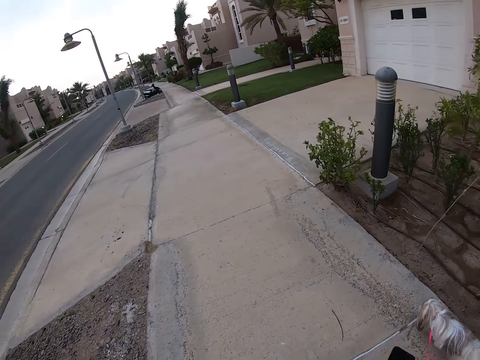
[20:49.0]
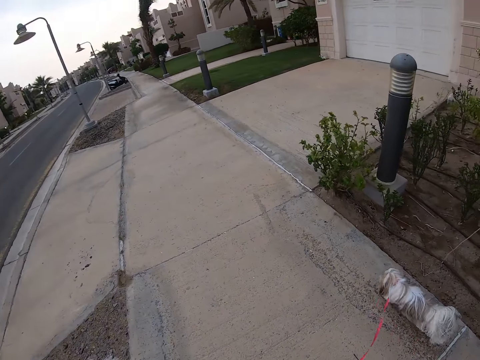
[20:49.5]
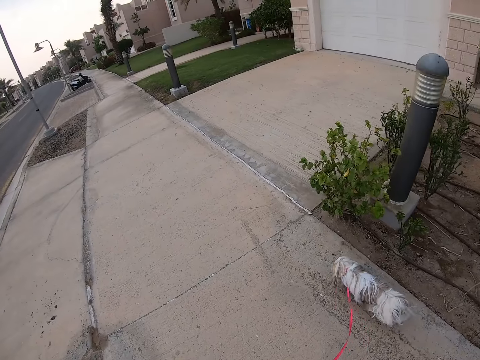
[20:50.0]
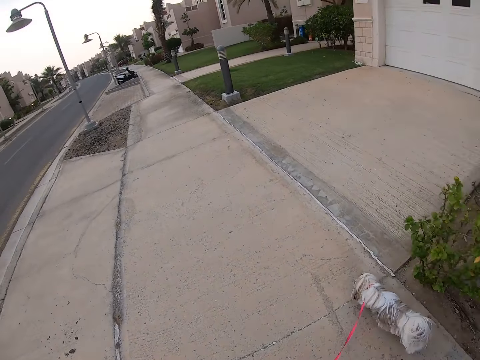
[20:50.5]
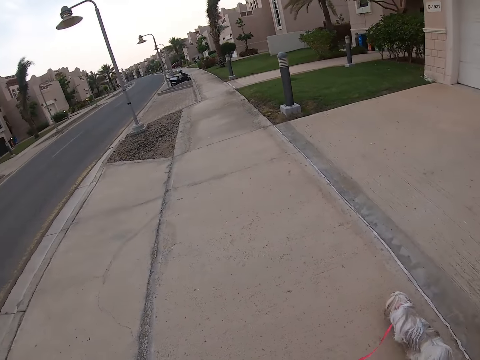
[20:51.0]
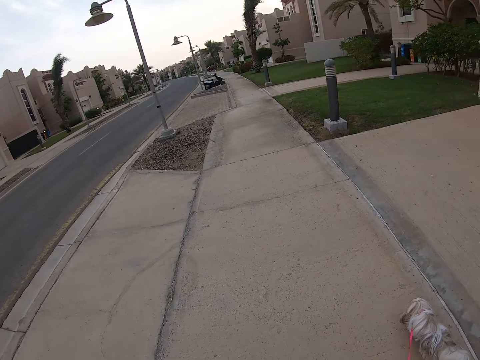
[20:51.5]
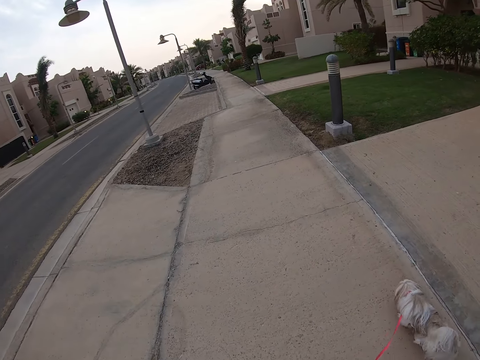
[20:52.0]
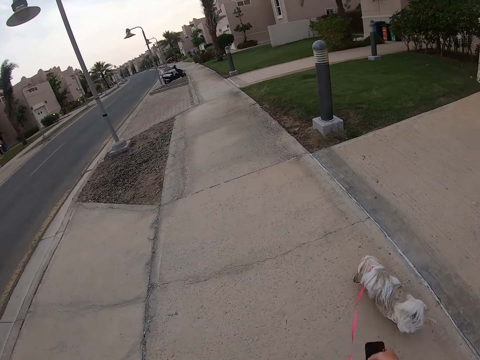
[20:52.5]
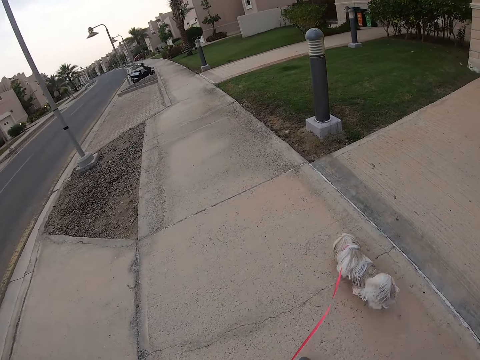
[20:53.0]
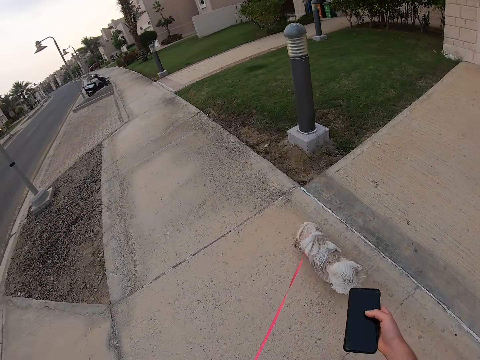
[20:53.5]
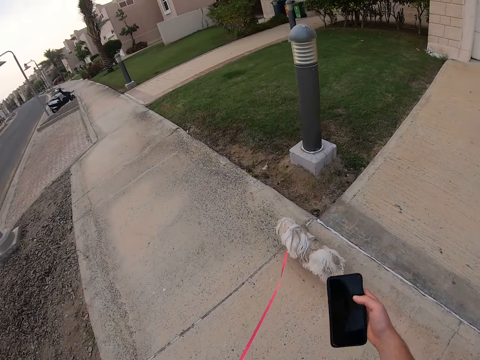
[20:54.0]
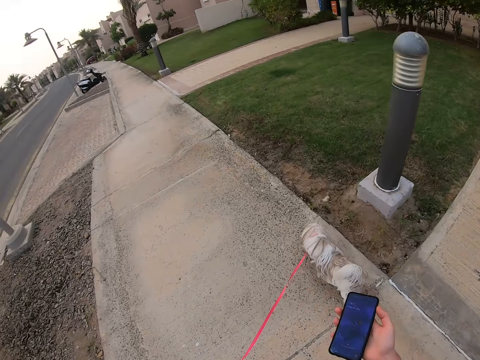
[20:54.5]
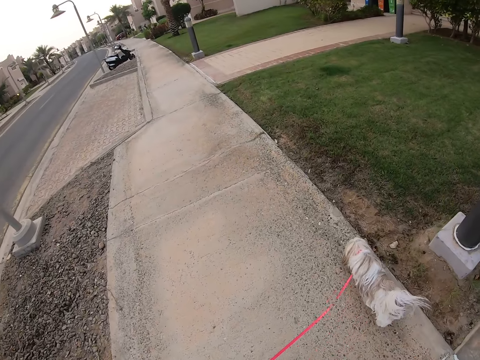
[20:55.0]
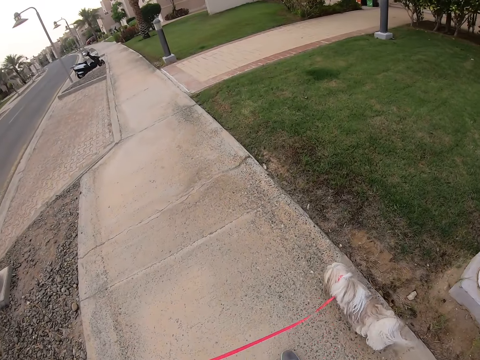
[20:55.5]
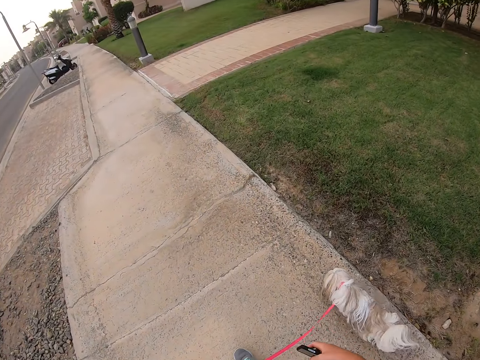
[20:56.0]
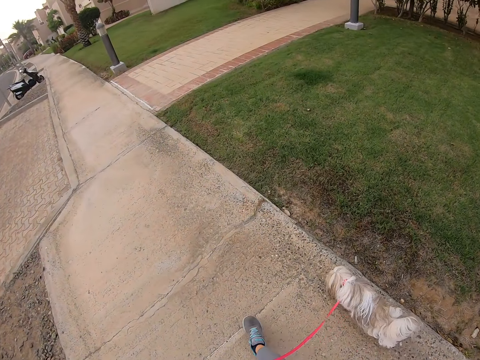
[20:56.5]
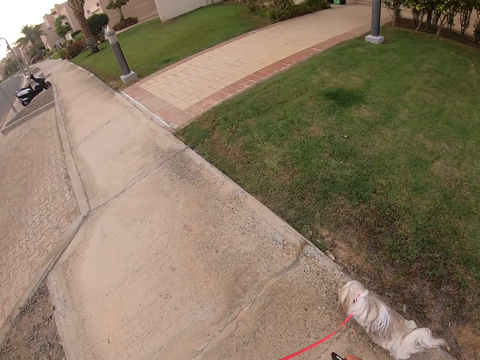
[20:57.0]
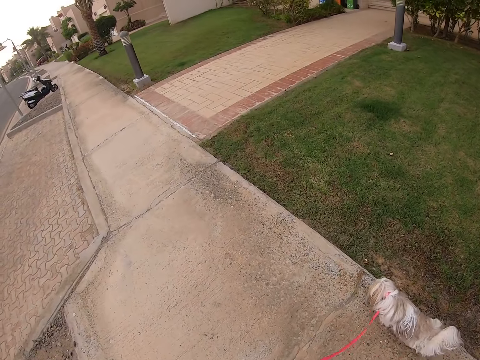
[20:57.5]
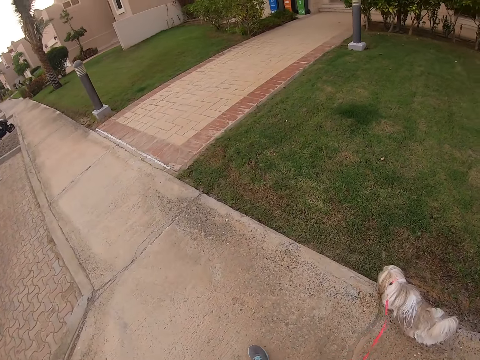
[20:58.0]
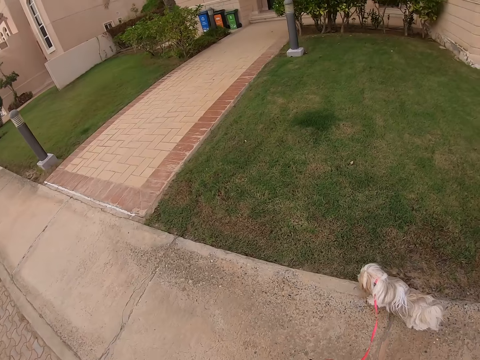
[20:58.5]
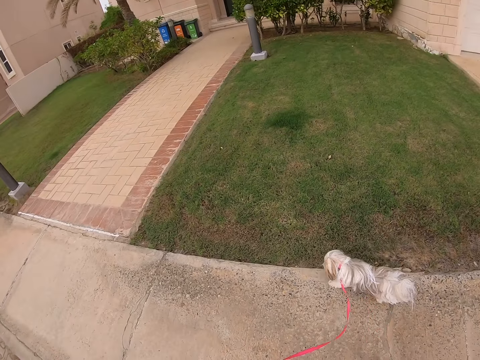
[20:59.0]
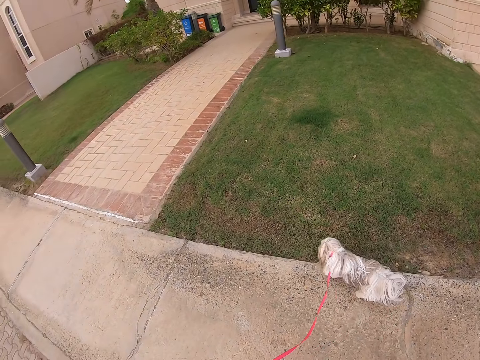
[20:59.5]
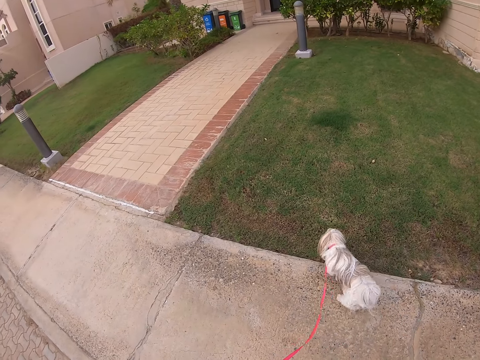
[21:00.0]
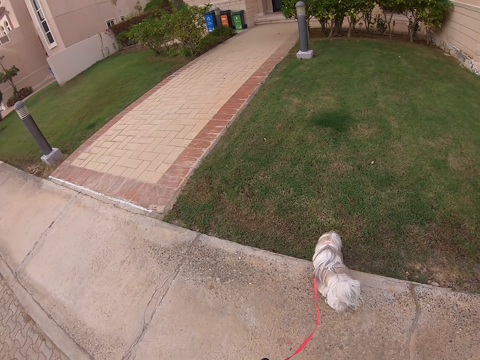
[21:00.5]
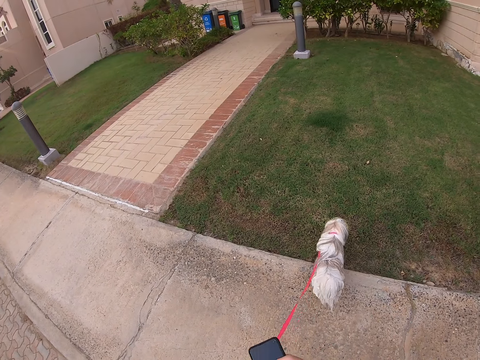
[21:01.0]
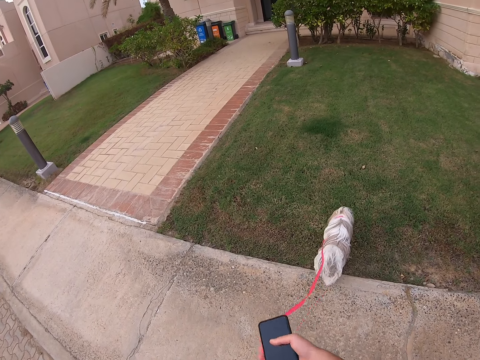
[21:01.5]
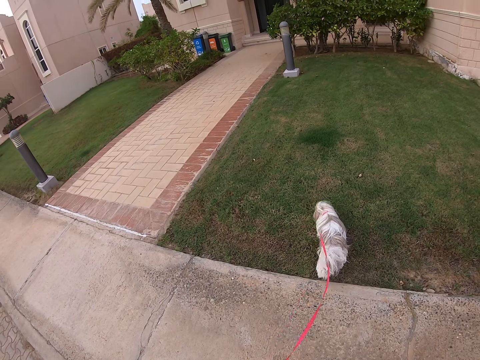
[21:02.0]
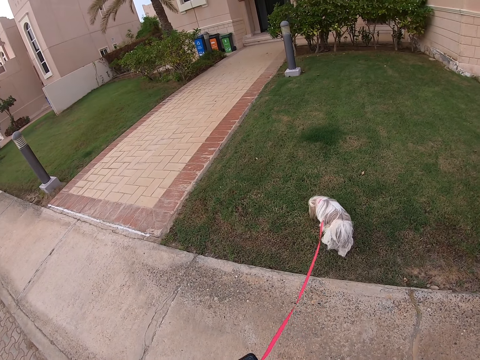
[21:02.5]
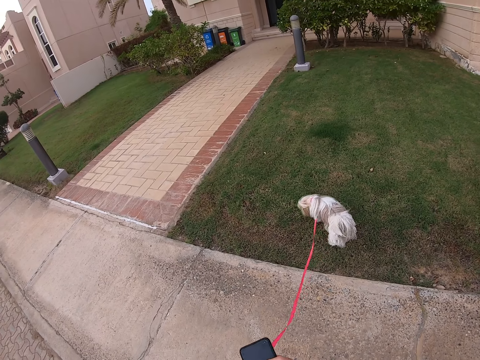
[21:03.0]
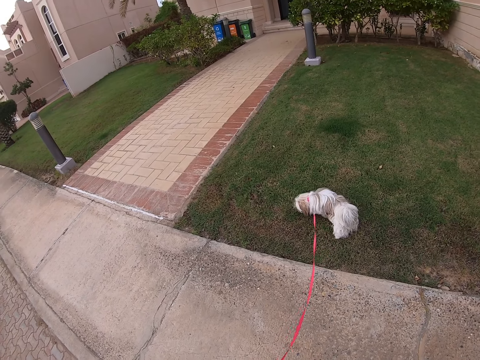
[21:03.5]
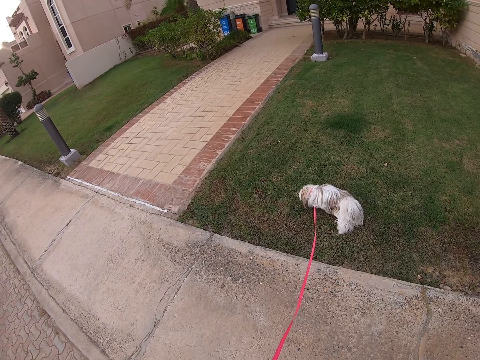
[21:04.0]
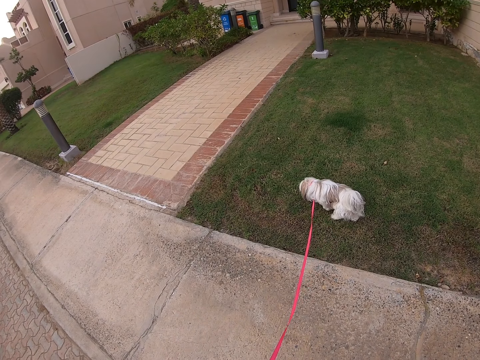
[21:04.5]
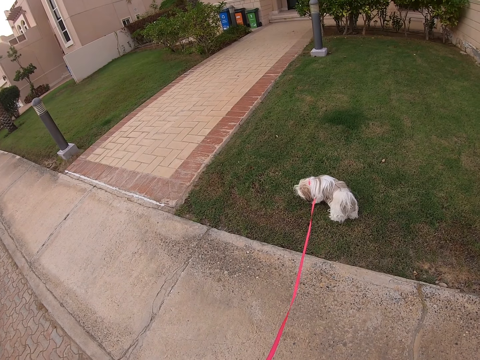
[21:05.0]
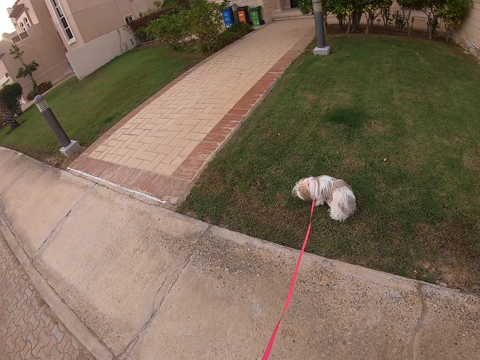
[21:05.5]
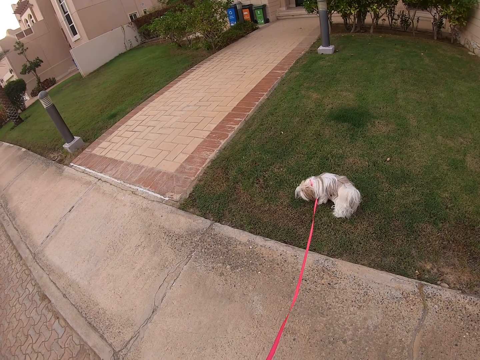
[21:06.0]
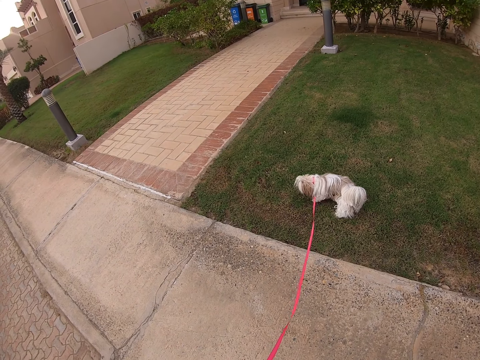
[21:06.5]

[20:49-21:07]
The camera wearer turns on the screen light. They walk a dog. They stop in the pavement with the pet dog. They hold the pet dog. They stop.

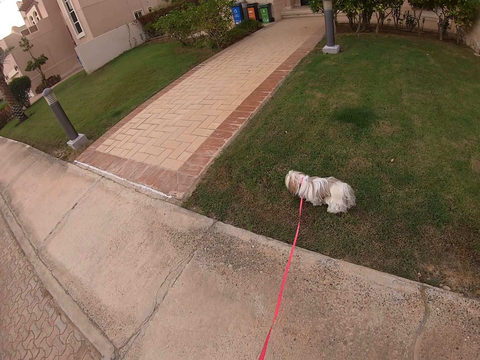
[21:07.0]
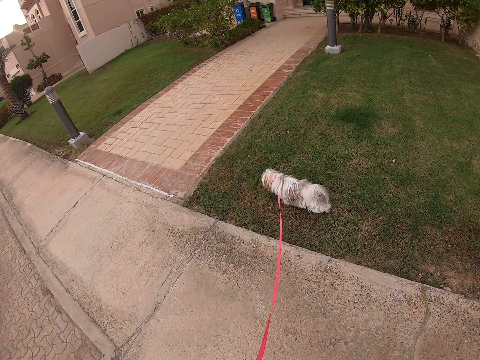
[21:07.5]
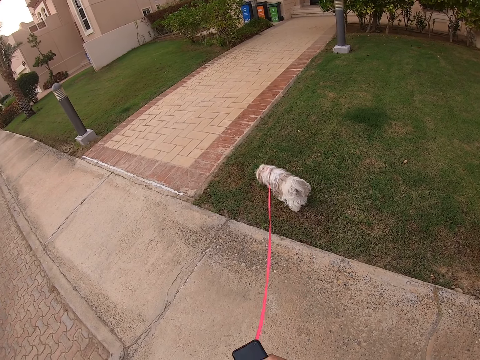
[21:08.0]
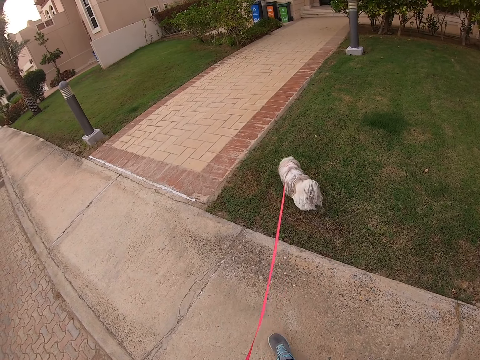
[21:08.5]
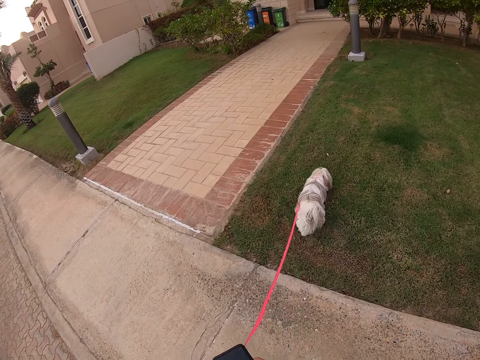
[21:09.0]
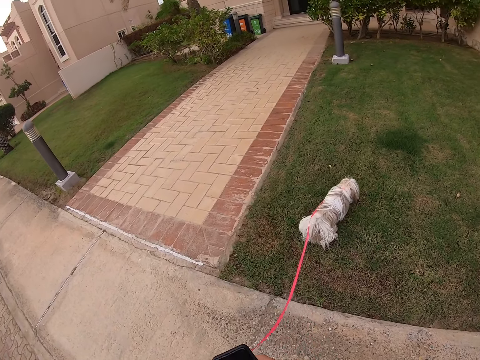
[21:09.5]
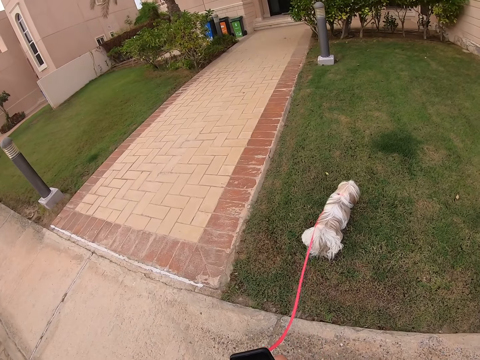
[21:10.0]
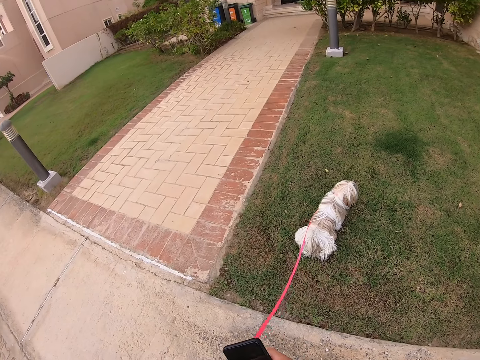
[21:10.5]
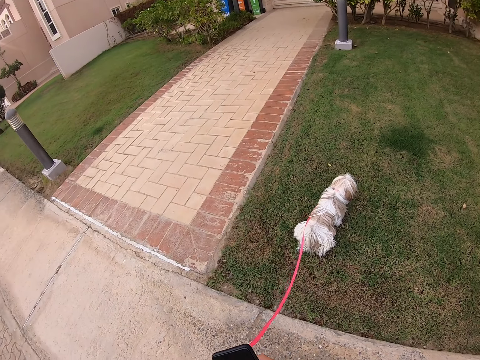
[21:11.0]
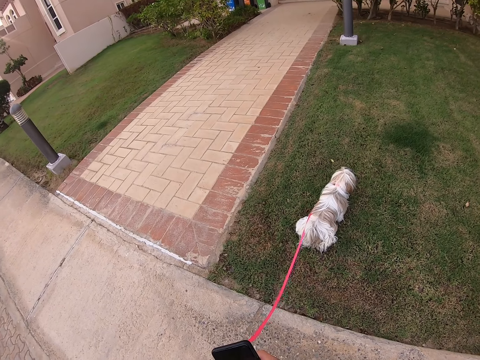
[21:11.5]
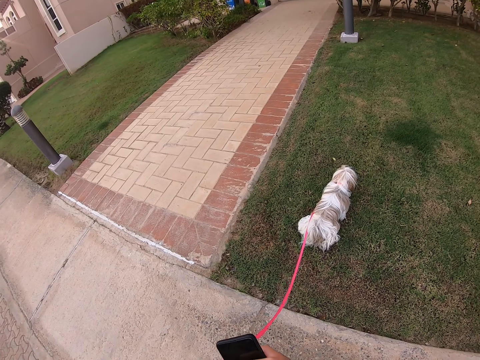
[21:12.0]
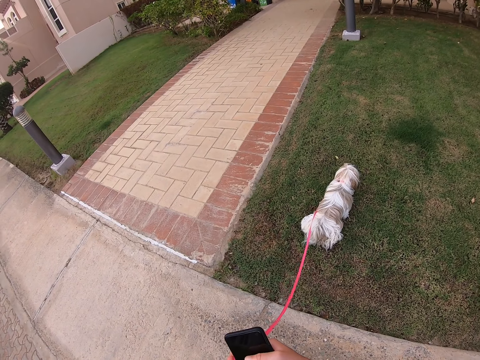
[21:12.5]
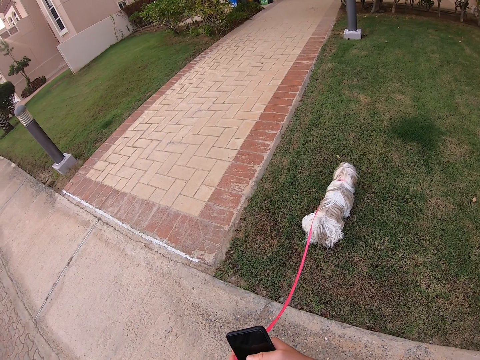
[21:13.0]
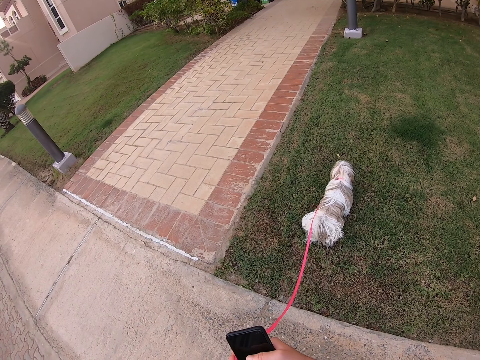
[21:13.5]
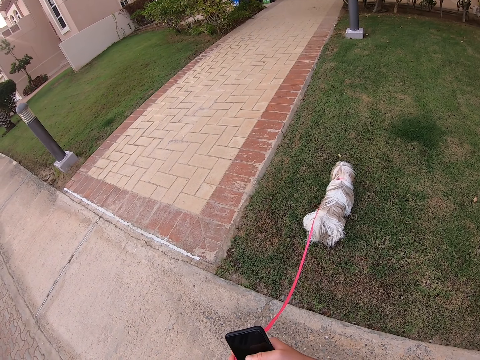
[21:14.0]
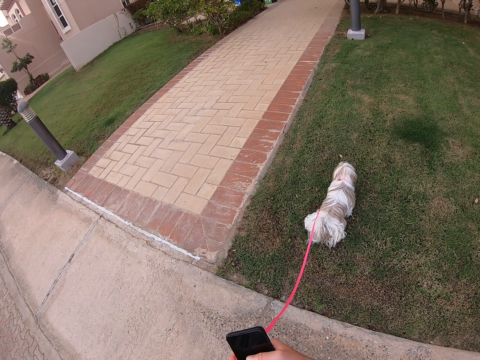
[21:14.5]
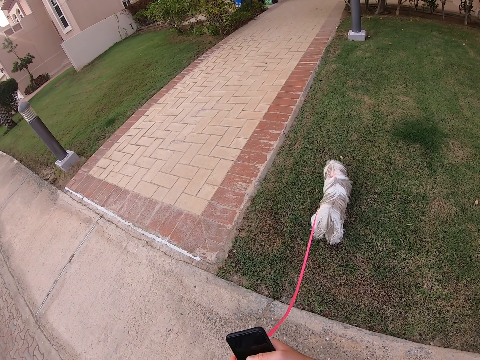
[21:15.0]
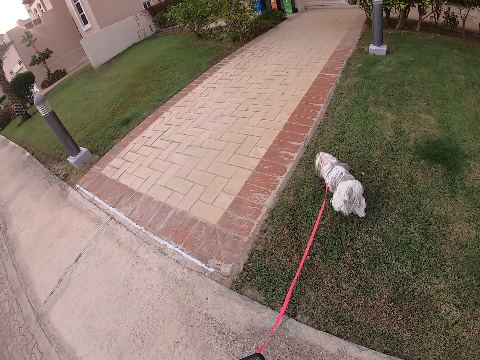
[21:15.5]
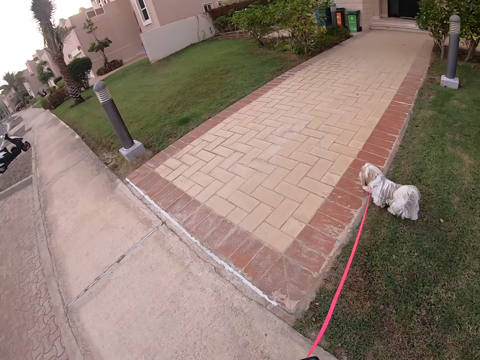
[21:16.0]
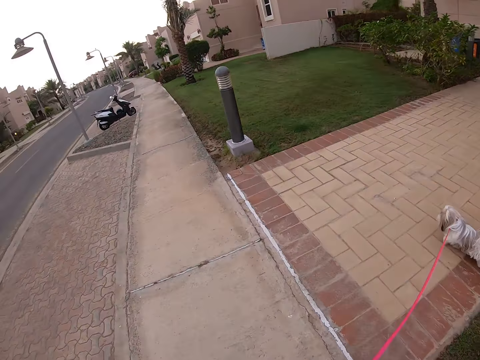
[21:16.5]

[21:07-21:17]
The camera wearer walks a dog. They stop. They walk the dog.
